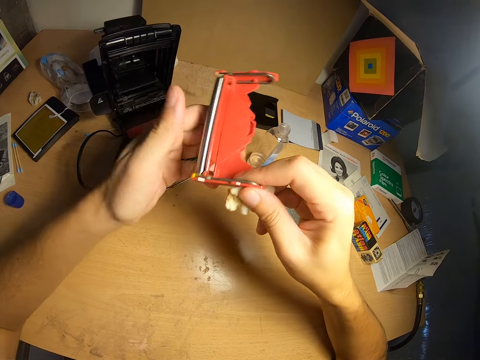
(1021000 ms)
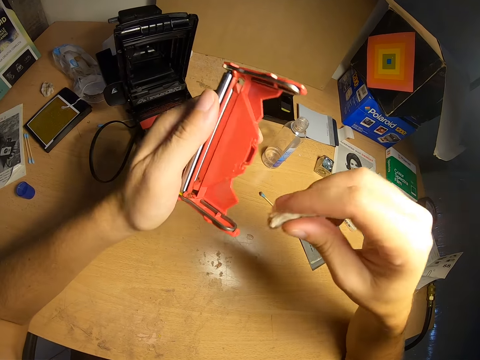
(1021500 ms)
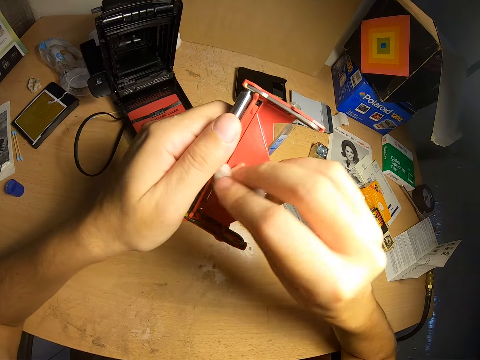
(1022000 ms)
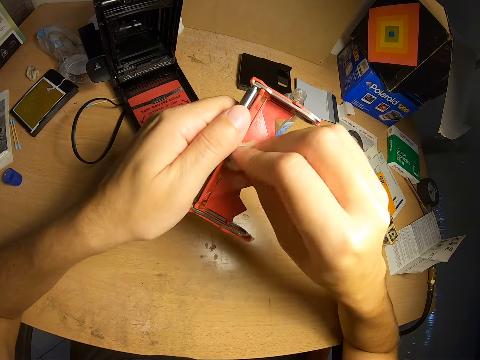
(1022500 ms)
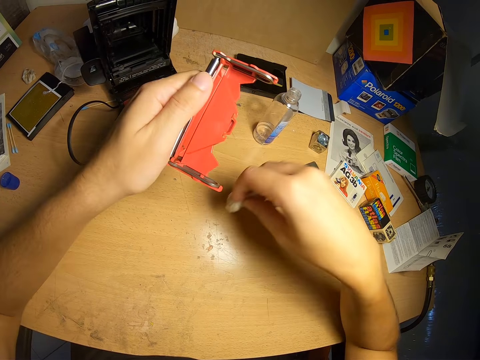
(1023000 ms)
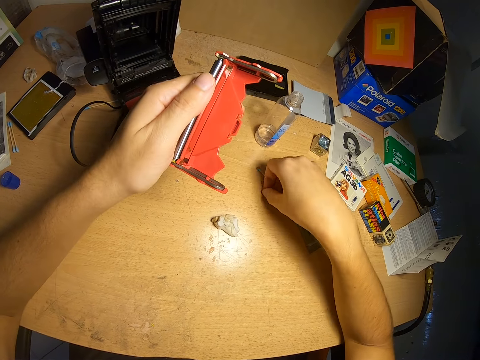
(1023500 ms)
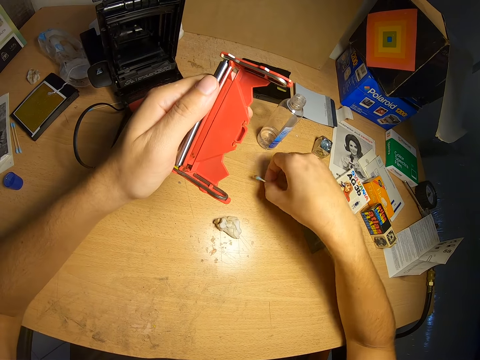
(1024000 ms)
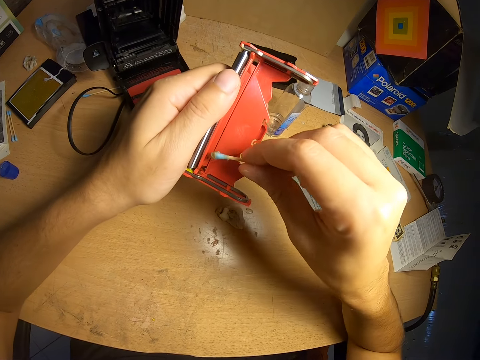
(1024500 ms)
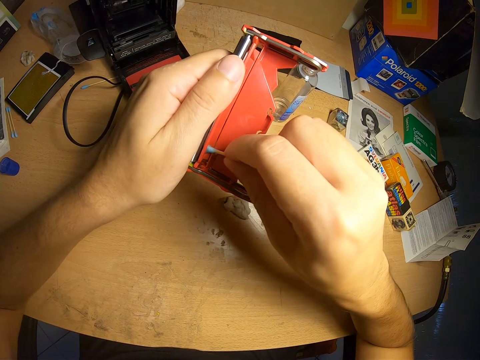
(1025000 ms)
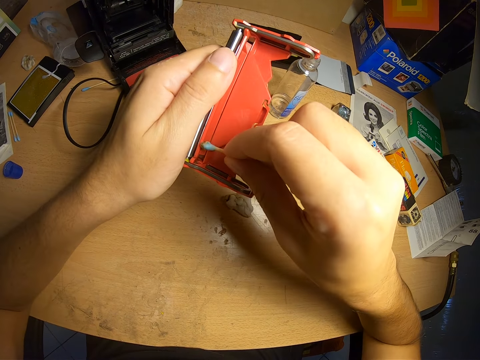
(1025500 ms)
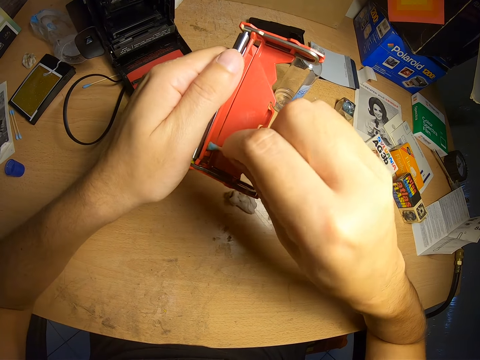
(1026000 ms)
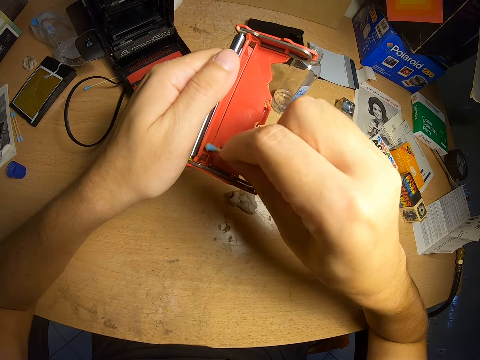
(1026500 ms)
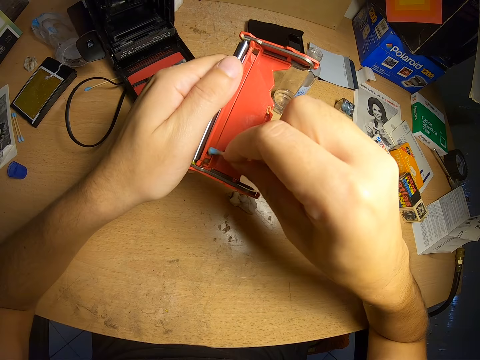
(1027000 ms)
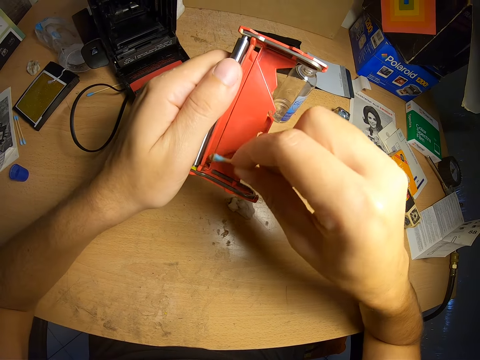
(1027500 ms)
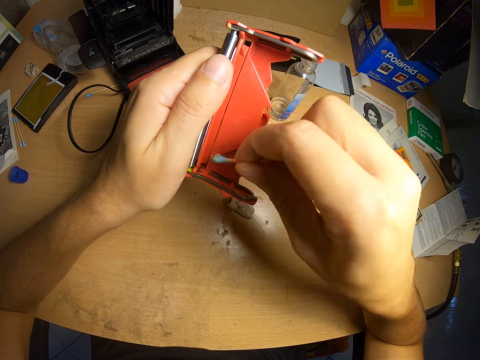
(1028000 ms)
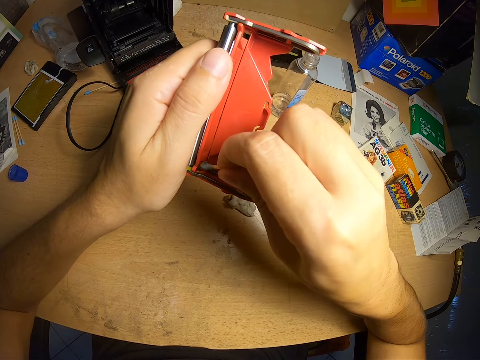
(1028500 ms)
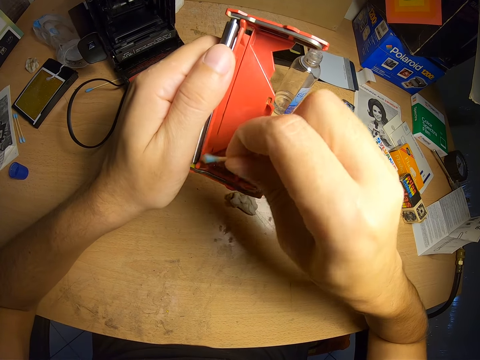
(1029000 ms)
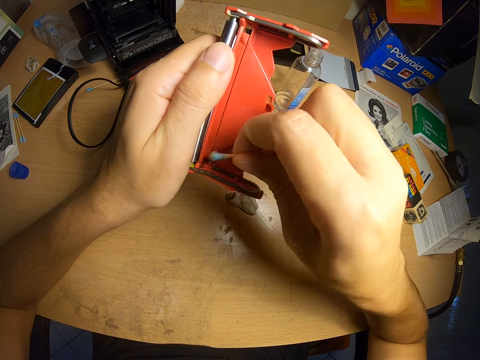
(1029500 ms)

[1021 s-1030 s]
The camera wearer turns the part of the camera. They clean part of the camera with the piece of cloth. They drop the piece of cloth on the table. They pick the ear pad from the table. They clean part of the camera with the ear pad.

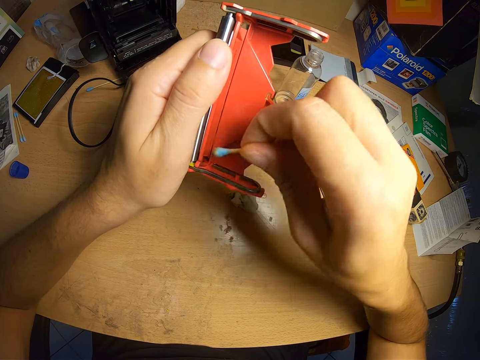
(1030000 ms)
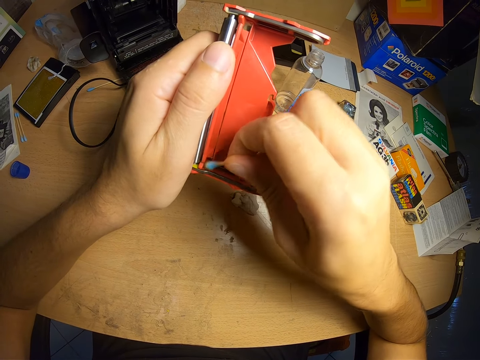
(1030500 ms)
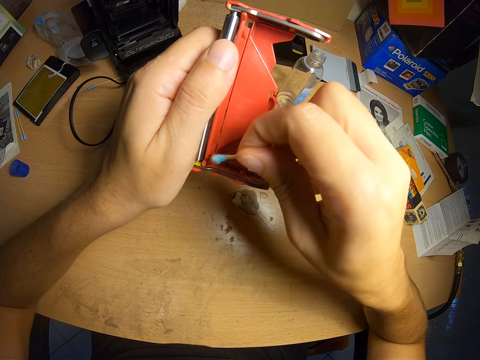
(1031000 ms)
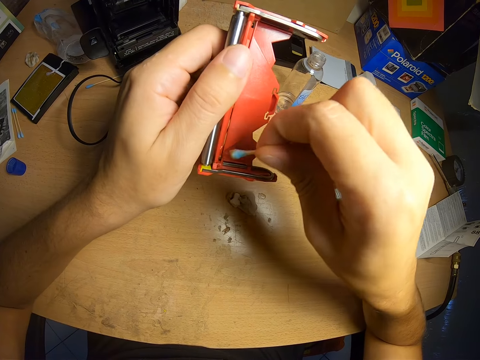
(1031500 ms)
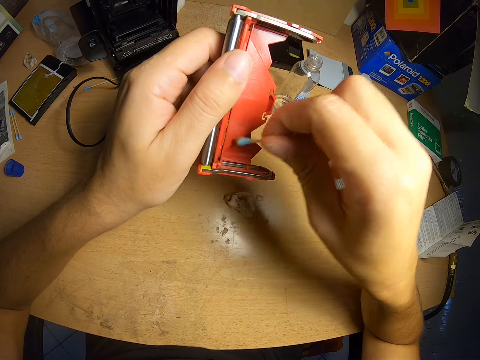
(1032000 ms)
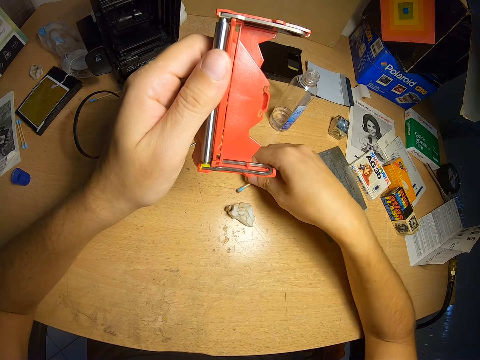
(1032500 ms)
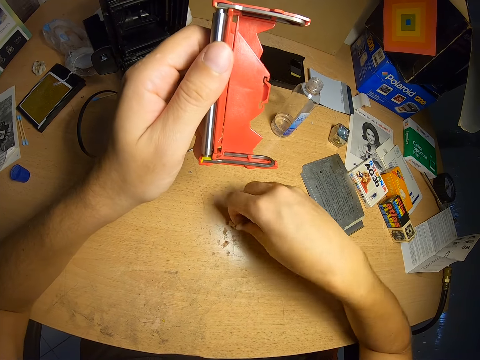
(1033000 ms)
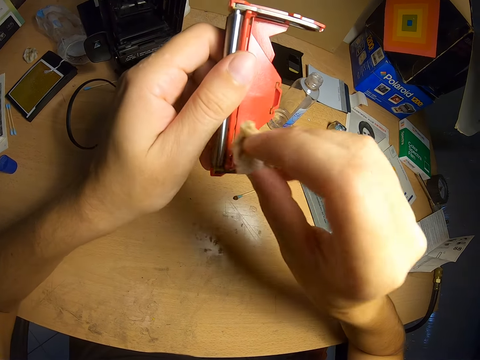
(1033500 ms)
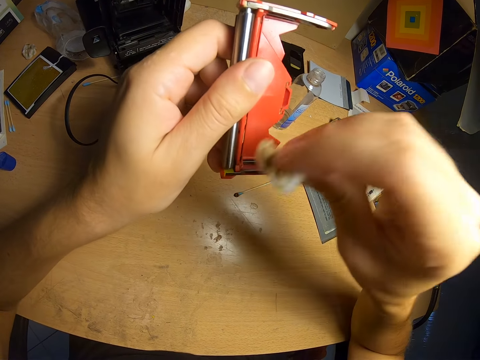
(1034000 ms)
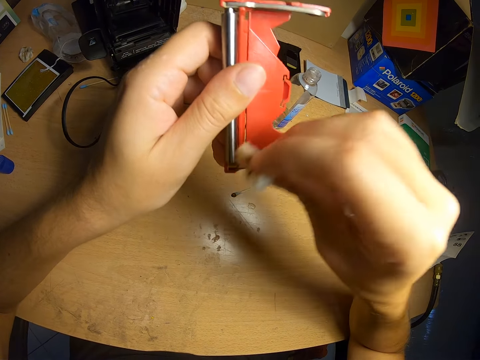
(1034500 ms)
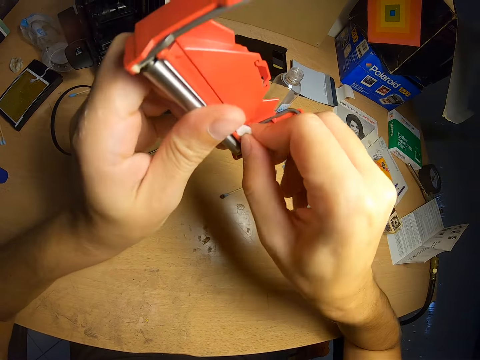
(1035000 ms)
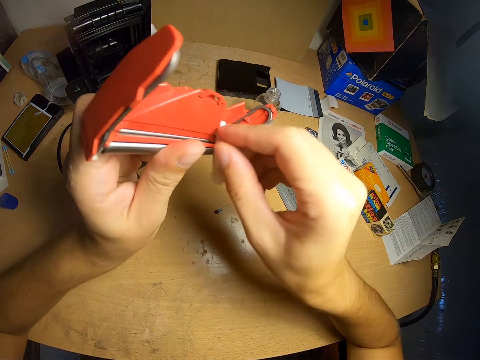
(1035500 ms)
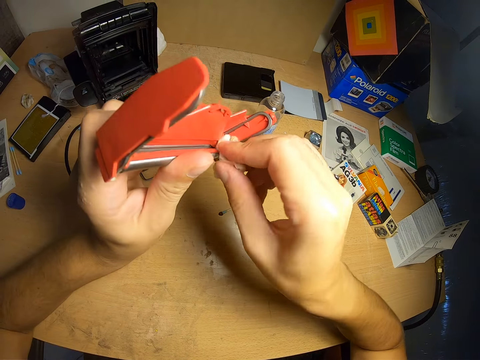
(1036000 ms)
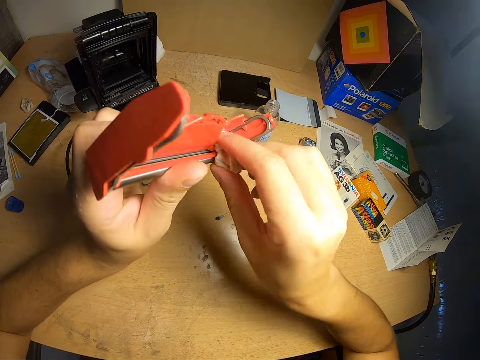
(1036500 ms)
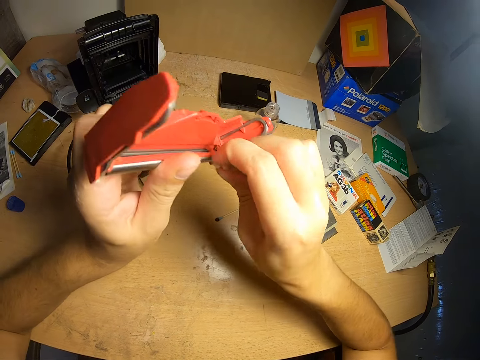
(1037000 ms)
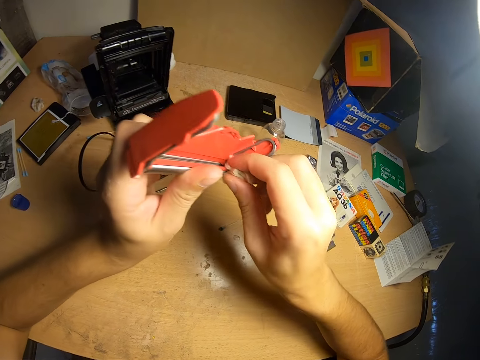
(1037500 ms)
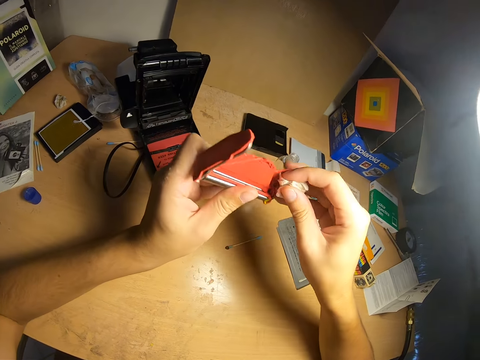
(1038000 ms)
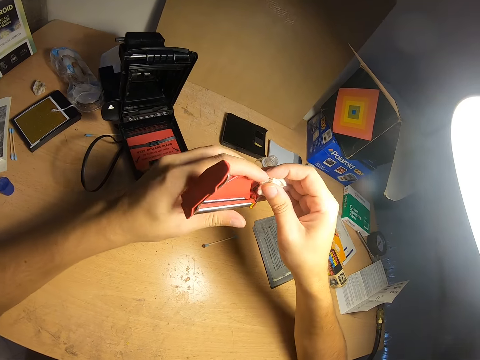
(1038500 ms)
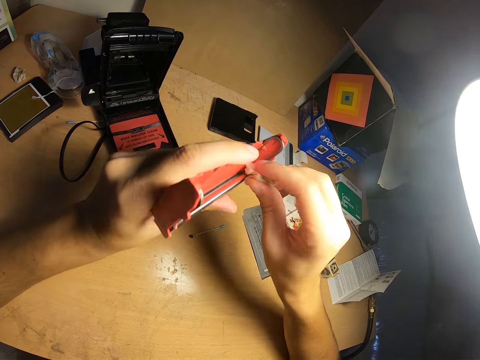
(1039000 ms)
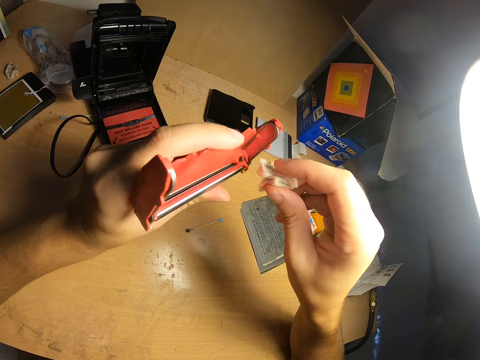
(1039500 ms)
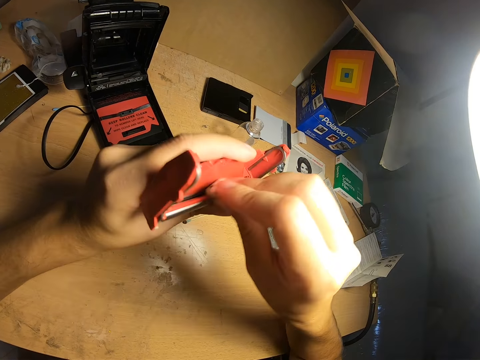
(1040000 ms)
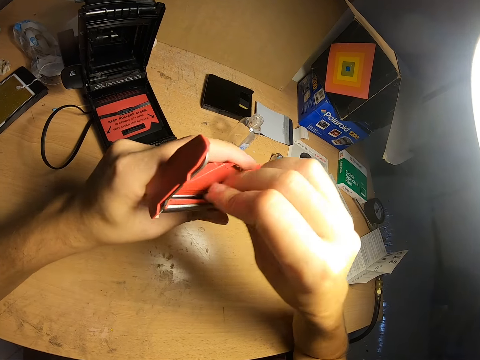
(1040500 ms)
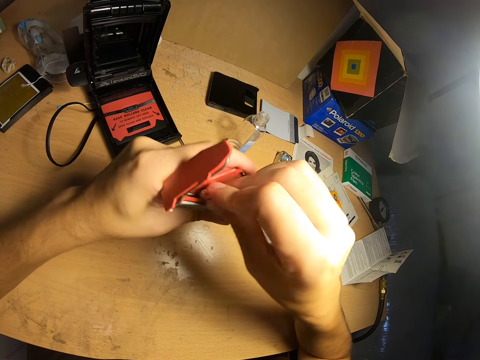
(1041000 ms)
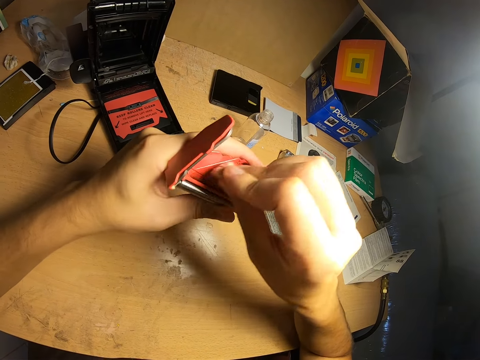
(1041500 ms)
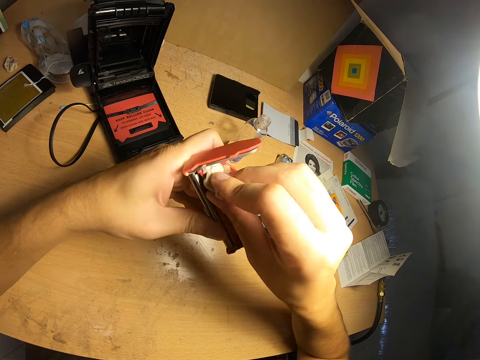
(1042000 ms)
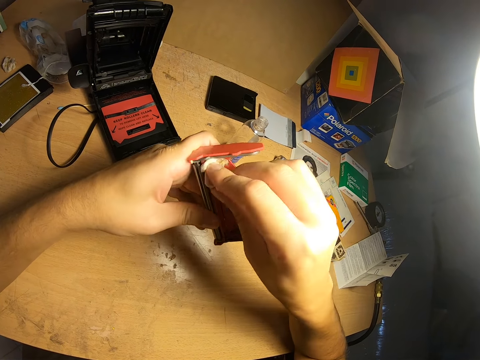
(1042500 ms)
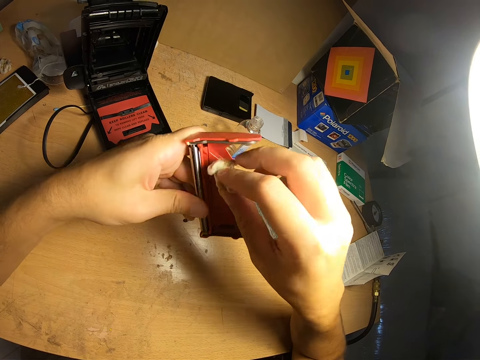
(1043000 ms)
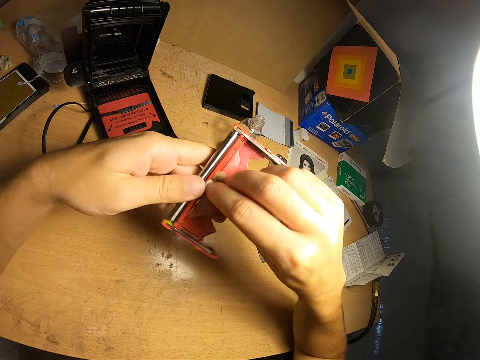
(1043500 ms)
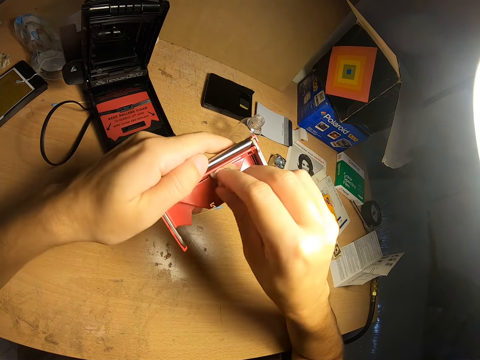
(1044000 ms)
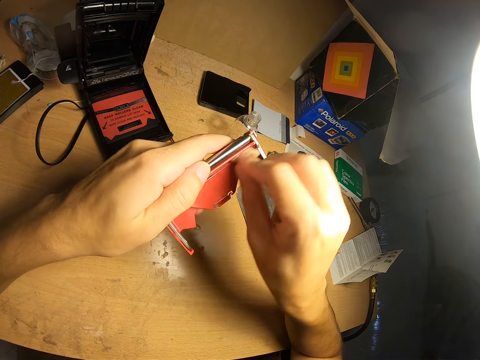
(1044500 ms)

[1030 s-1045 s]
The camera wearer drops the ear pad on the table. They pick the piece of cloth from the table. They clean the part of the camera with the piece of cloth. They adjust the part of the camera. They clean the part of the camera with the piece of cloth.
